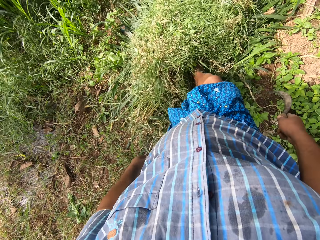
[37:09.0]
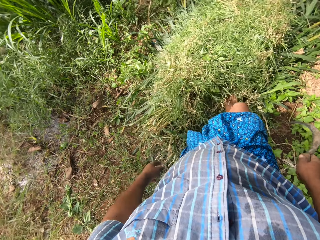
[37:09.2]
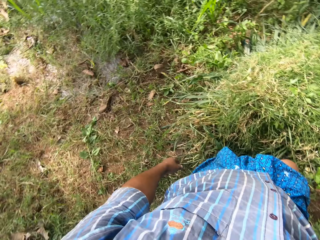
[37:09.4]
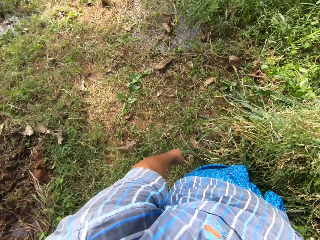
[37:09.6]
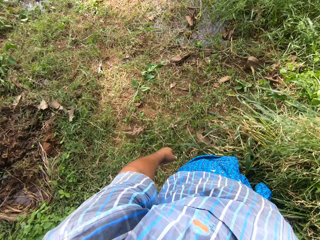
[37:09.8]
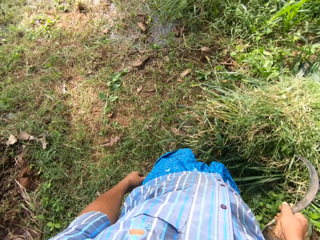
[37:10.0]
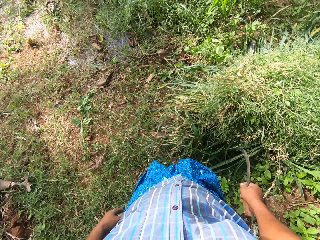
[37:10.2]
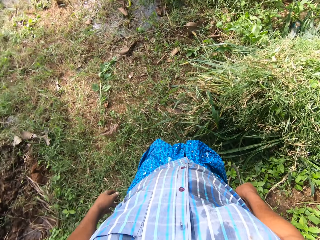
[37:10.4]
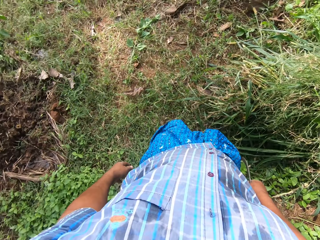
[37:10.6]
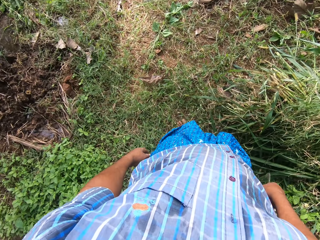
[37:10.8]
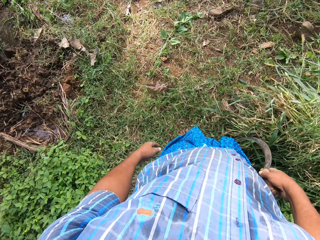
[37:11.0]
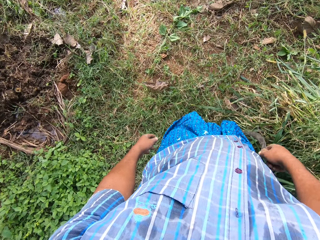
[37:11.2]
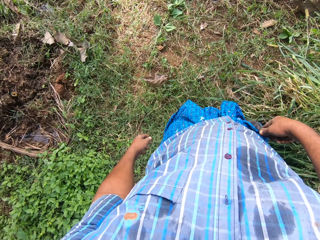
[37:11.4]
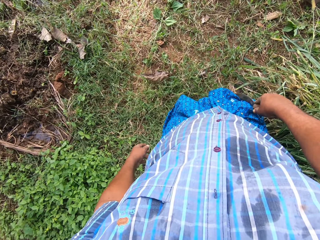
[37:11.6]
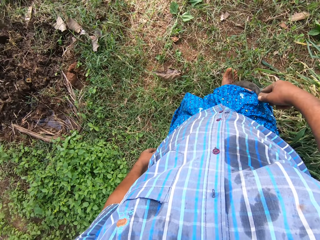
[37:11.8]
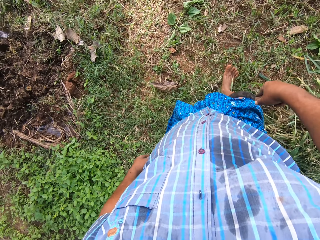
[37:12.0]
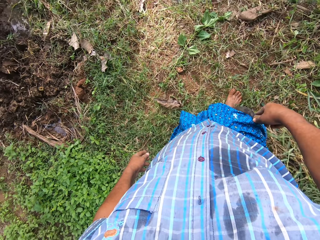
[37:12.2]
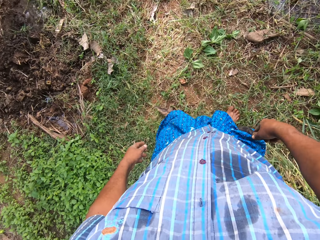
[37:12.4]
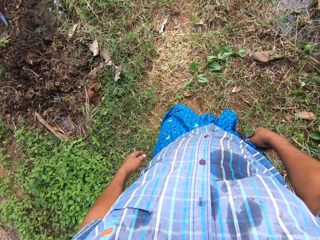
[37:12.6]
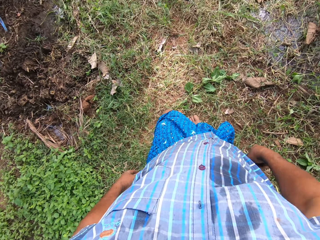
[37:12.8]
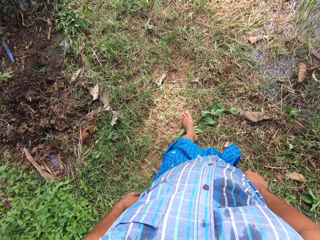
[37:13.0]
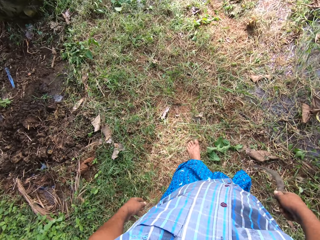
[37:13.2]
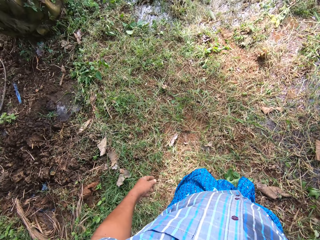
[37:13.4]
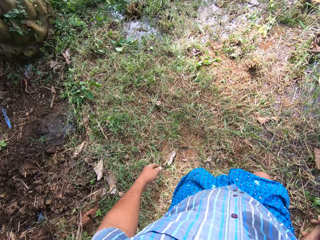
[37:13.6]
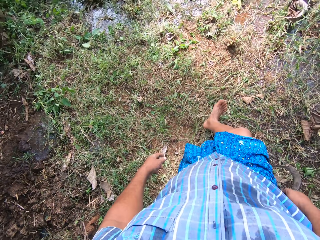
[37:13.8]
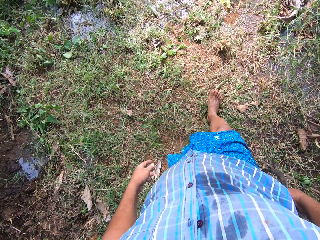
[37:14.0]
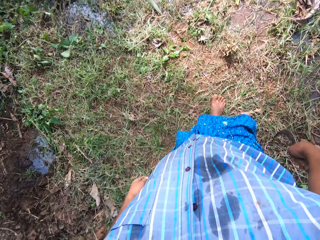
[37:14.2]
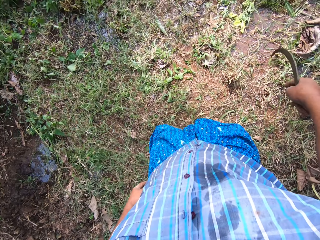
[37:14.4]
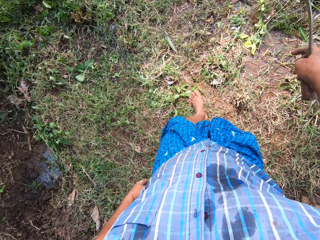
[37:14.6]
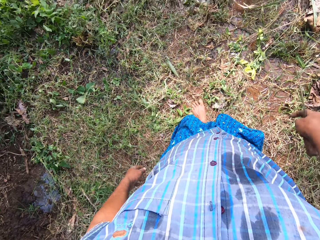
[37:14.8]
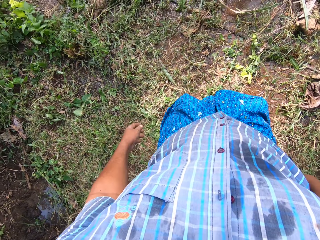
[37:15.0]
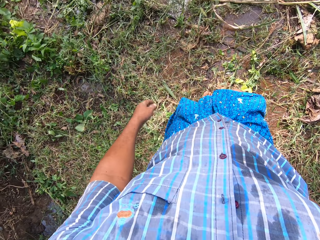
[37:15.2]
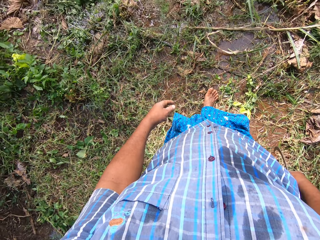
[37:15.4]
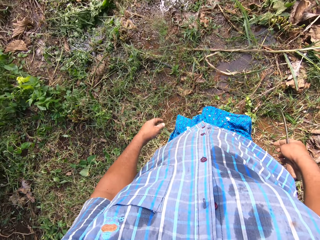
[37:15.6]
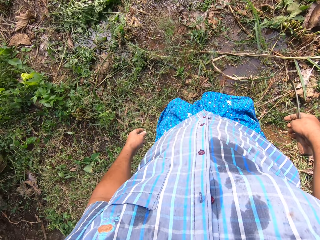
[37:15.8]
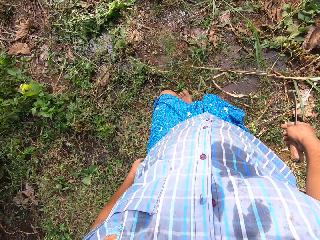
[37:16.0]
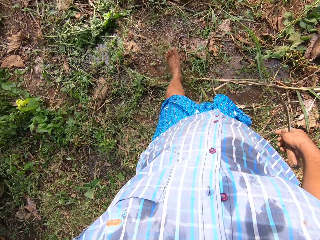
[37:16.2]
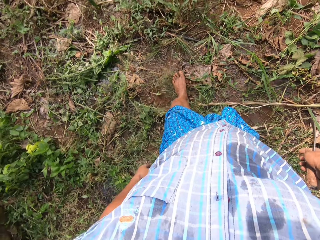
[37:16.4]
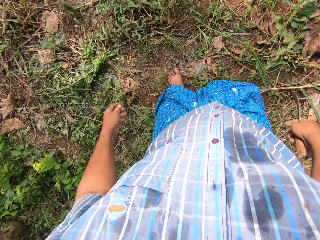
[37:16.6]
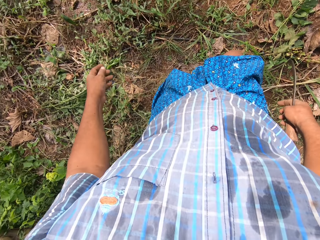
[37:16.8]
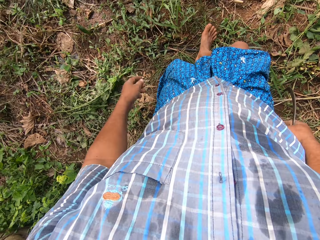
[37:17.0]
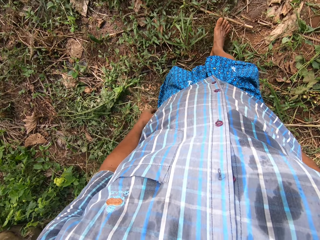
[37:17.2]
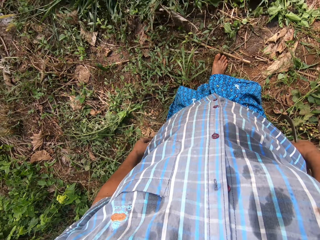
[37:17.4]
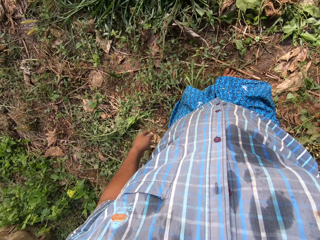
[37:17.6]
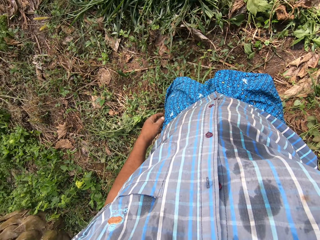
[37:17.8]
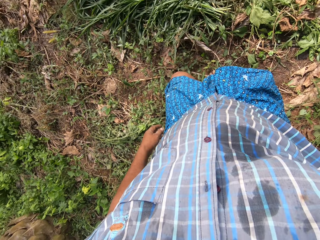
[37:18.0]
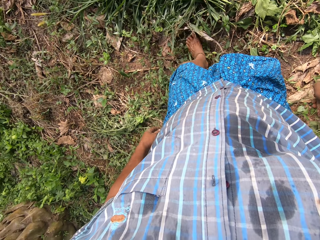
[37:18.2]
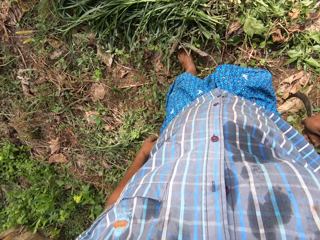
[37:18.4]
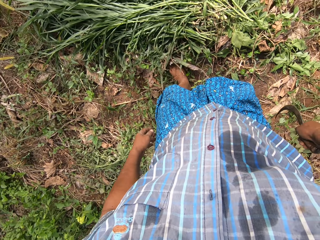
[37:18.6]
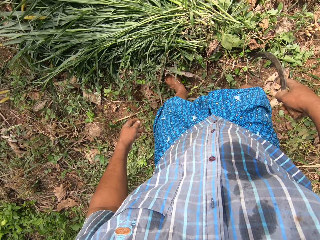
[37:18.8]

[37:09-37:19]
The camera wearer walks back to a pile of grasses on the ground. He scratches his right thigh with the knife.

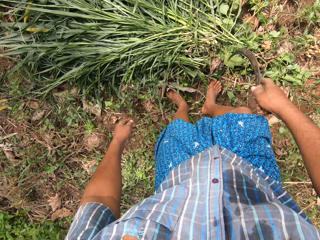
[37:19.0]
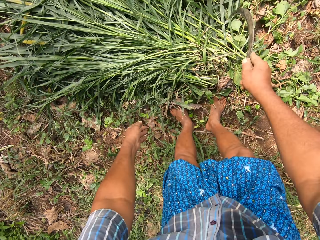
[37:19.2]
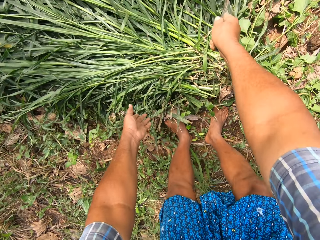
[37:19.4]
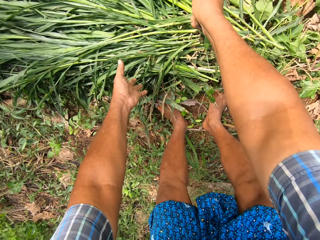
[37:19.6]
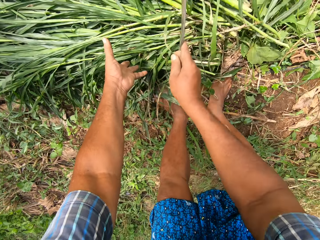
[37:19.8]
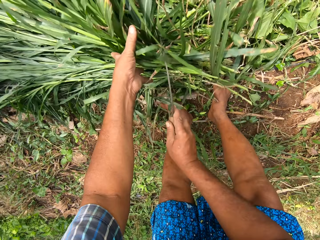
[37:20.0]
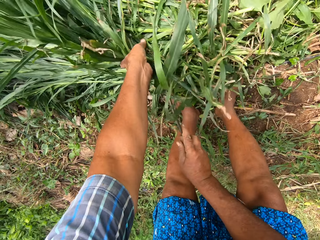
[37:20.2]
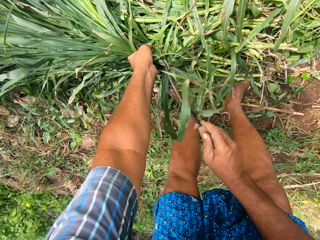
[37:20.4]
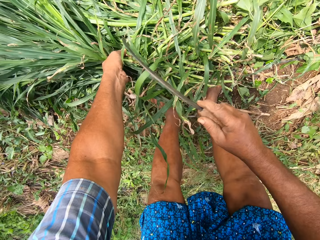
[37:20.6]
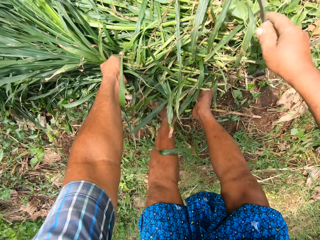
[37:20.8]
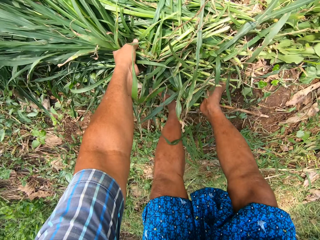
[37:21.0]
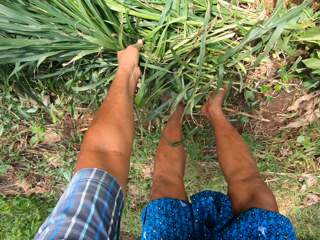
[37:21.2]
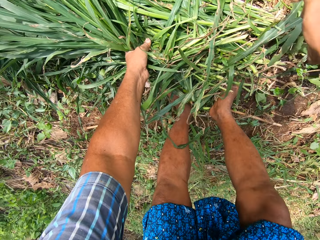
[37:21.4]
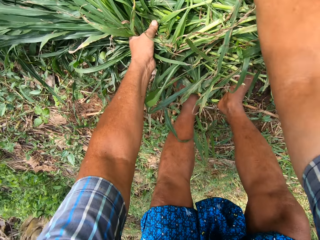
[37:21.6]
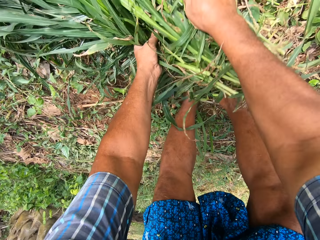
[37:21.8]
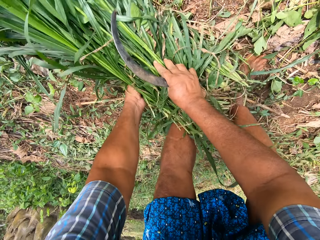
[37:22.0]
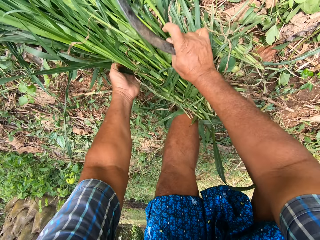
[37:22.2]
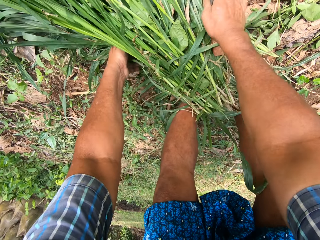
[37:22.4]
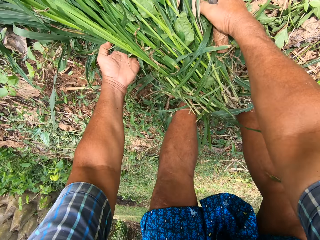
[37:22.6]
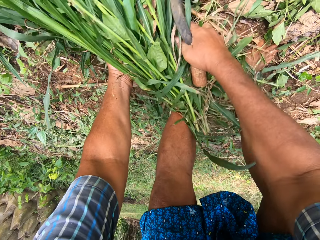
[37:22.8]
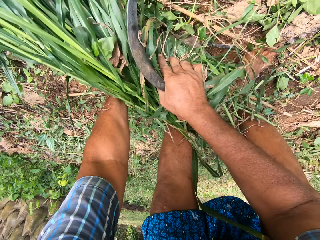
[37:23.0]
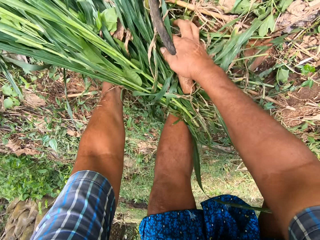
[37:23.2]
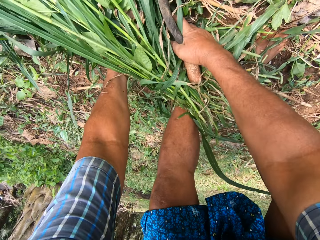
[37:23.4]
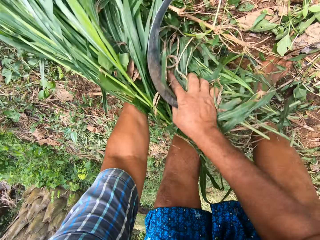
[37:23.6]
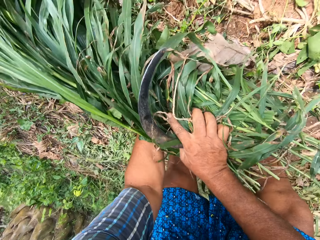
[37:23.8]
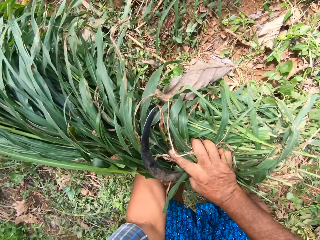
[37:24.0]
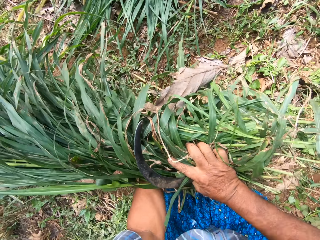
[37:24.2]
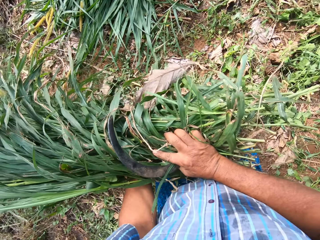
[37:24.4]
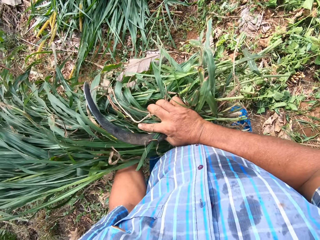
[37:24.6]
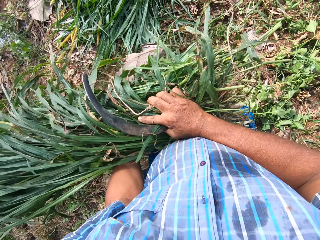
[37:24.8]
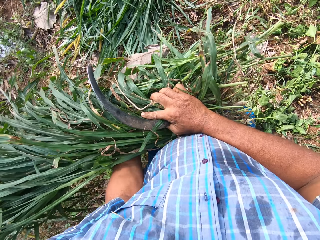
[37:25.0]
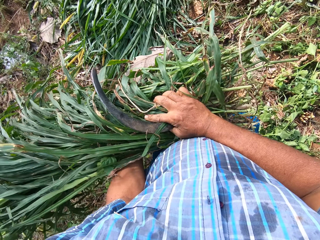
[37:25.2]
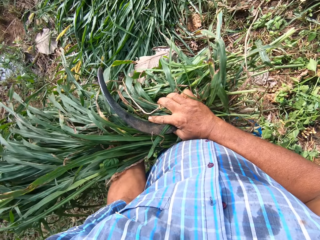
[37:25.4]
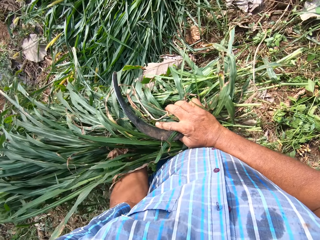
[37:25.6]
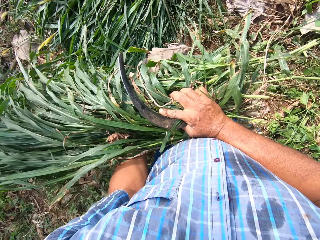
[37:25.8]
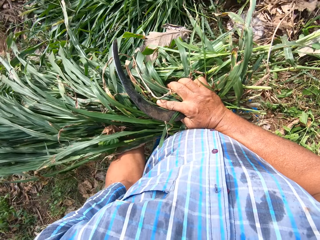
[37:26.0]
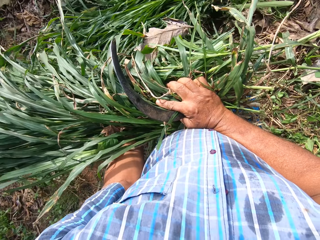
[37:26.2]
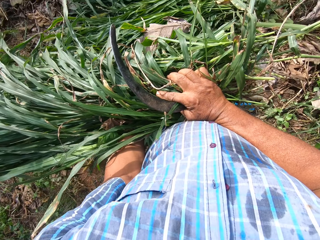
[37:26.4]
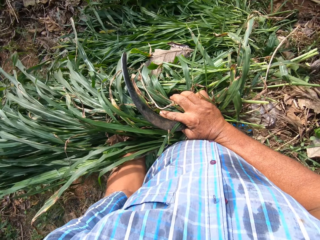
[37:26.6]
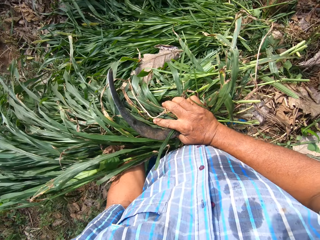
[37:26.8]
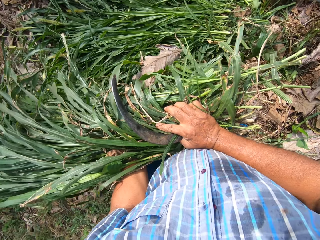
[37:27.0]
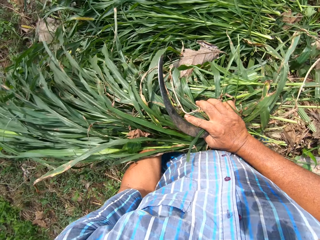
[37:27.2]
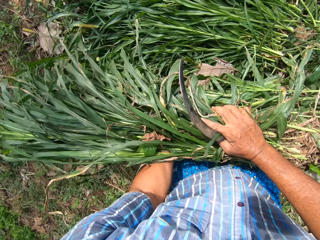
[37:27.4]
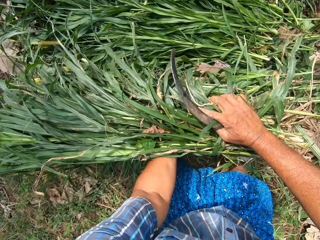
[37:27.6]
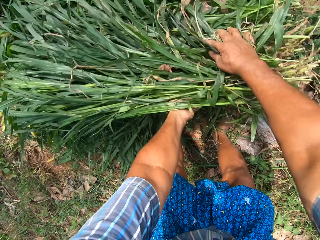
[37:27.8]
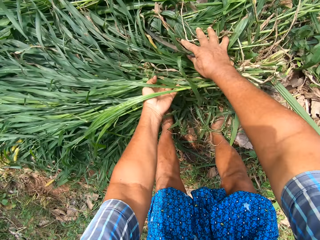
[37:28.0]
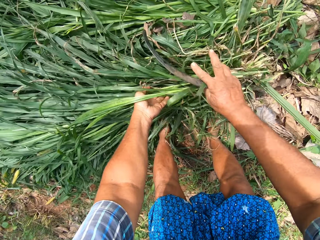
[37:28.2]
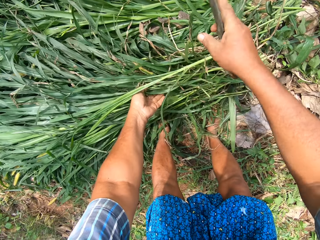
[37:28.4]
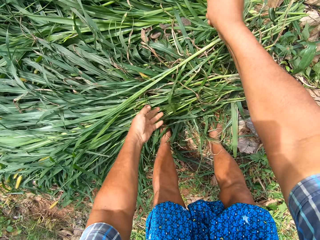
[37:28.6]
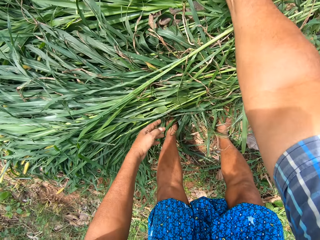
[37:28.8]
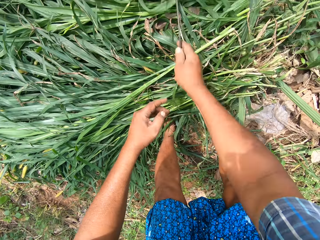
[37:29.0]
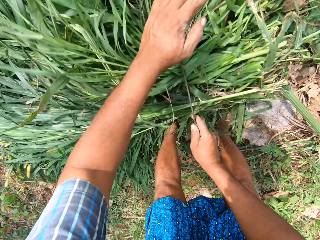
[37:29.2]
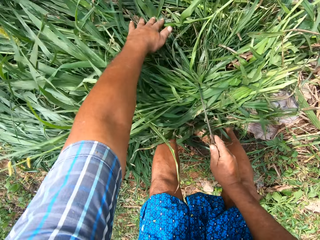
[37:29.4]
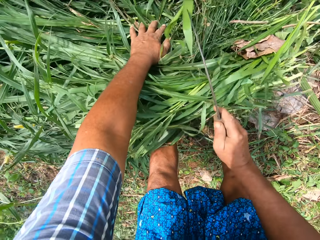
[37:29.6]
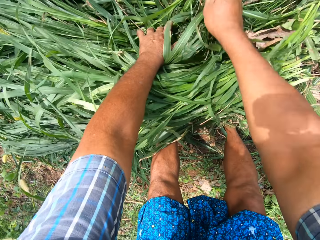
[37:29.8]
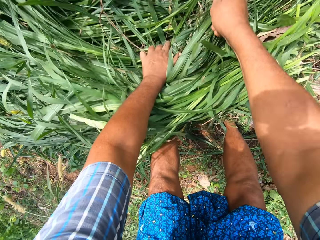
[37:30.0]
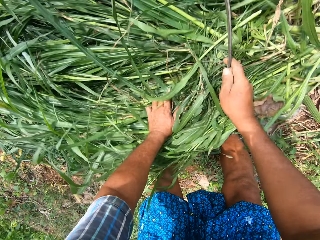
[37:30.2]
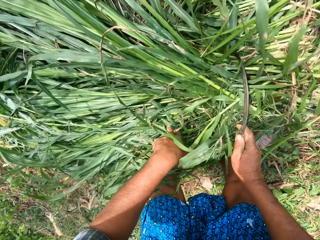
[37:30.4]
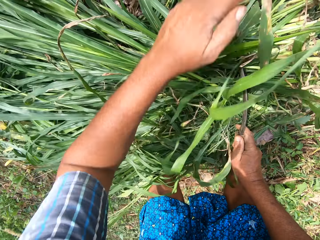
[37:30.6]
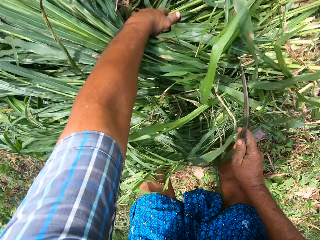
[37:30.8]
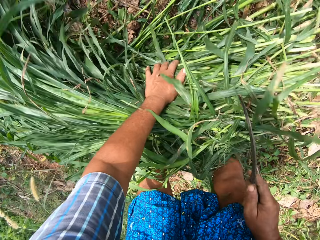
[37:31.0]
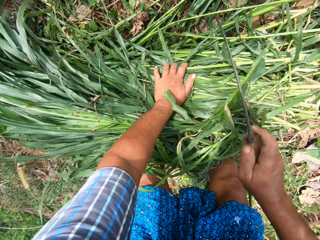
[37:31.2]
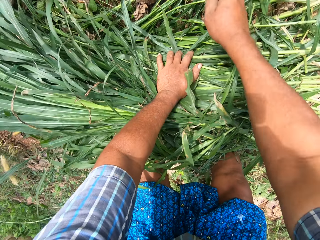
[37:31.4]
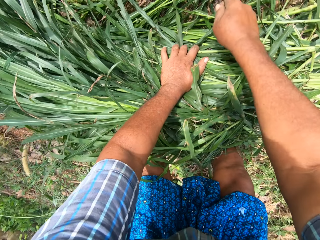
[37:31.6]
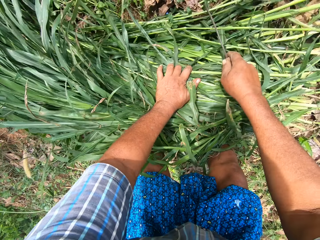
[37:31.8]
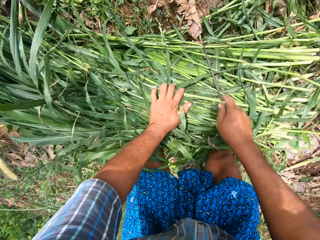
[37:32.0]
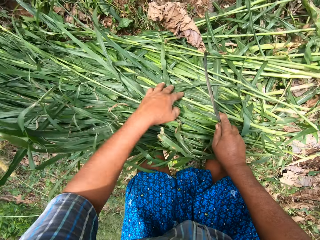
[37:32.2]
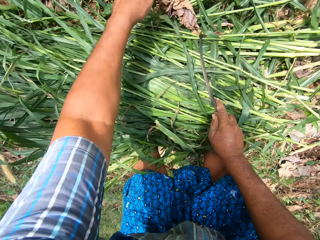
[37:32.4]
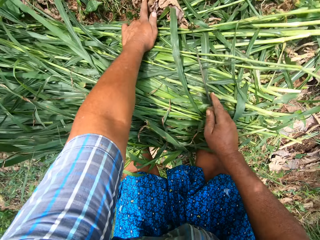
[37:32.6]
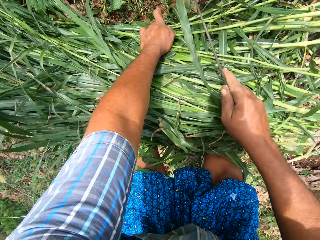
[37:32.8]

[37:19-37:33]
The camera wearer gathers the napier grasses with the knife. They take the pile of grasses from the ground. They move to another pile of grasses on the ground. They carry the napier grass down. They drop the grasses on the pile of grasses on the ground. They gather the grasses with the knife.
